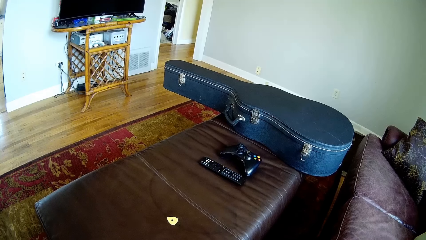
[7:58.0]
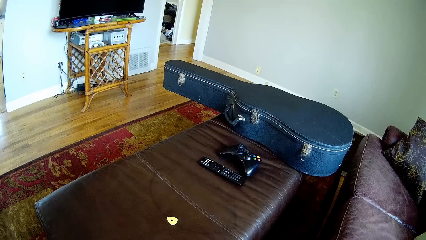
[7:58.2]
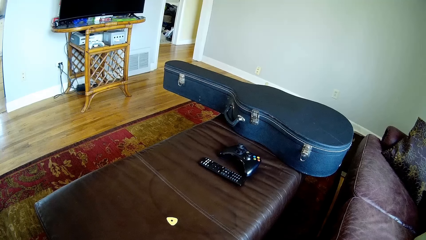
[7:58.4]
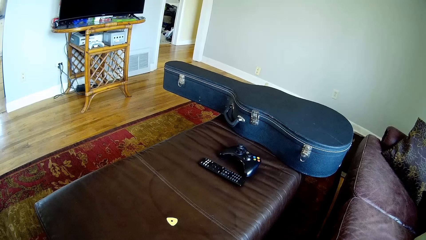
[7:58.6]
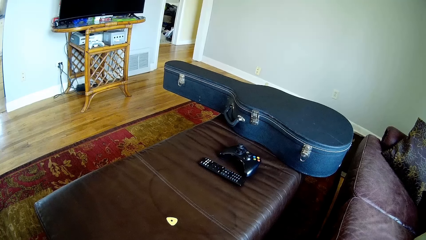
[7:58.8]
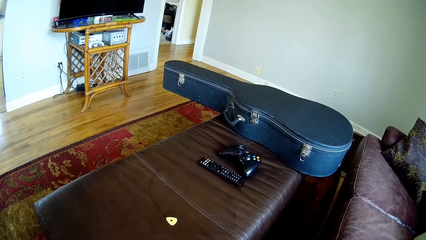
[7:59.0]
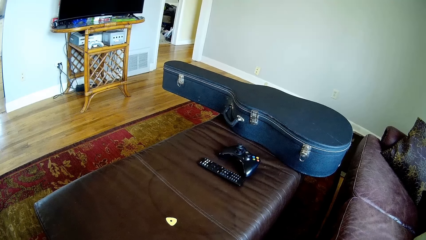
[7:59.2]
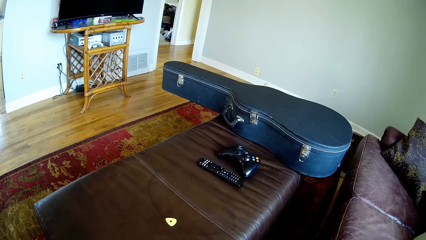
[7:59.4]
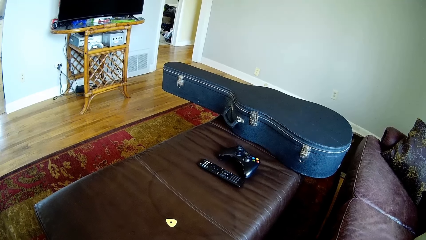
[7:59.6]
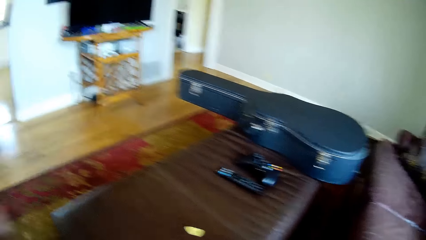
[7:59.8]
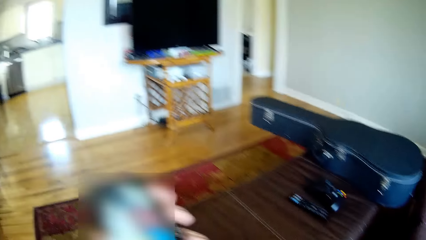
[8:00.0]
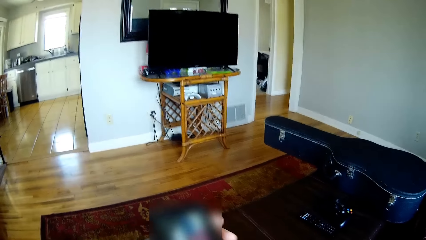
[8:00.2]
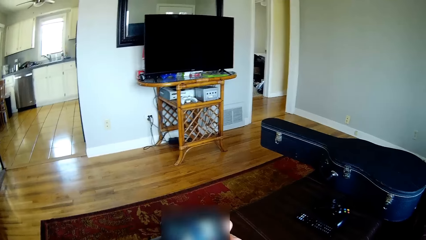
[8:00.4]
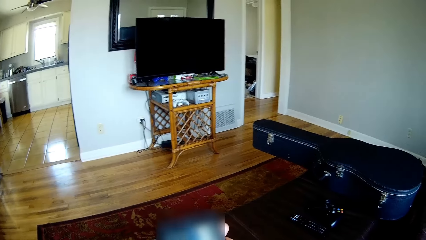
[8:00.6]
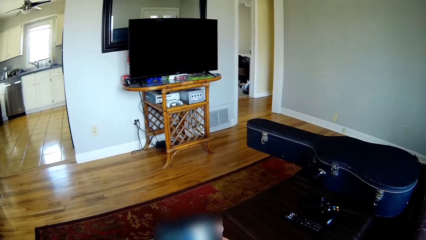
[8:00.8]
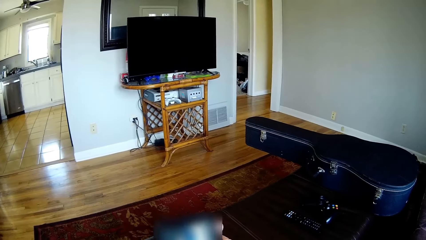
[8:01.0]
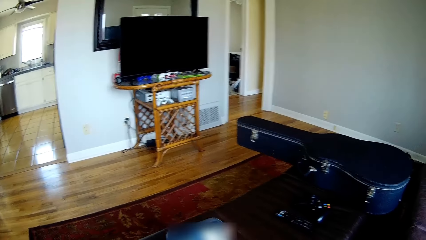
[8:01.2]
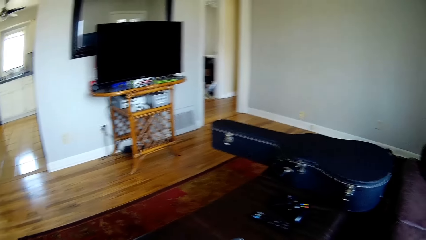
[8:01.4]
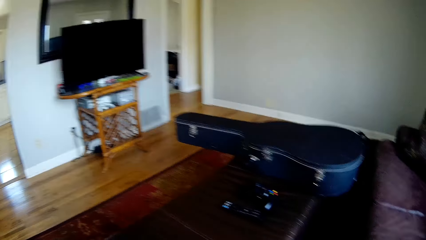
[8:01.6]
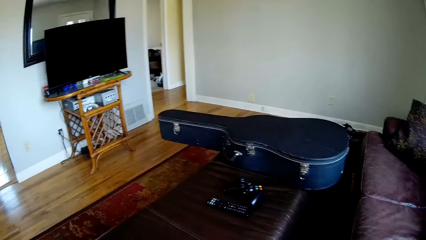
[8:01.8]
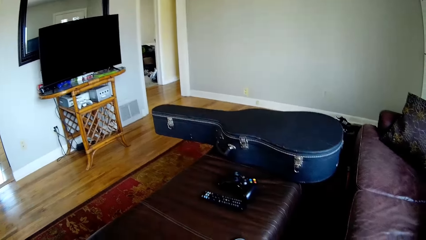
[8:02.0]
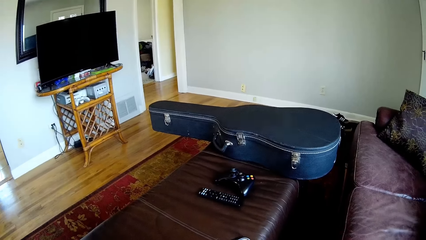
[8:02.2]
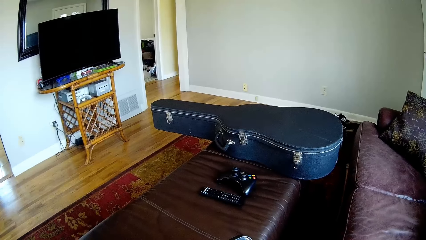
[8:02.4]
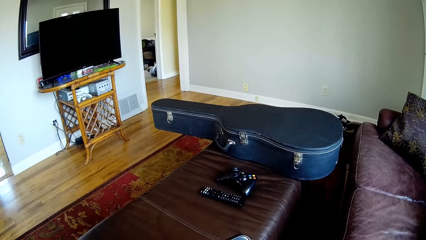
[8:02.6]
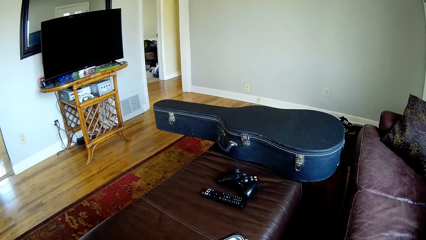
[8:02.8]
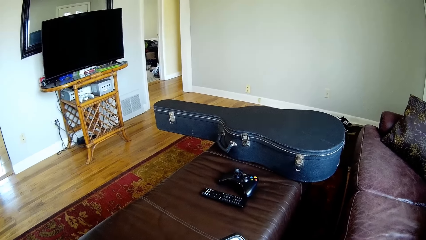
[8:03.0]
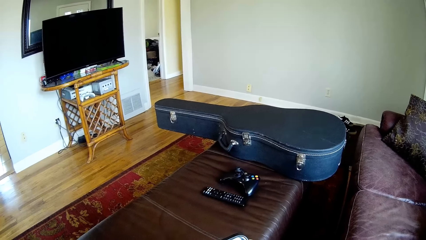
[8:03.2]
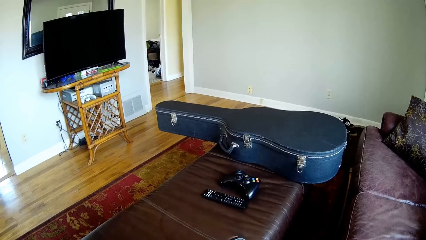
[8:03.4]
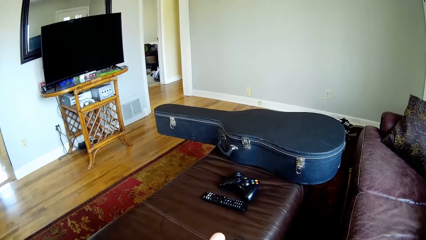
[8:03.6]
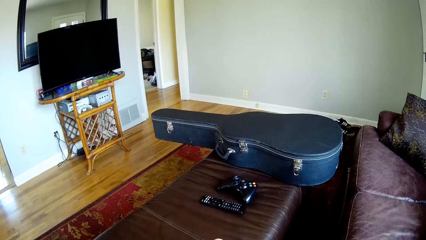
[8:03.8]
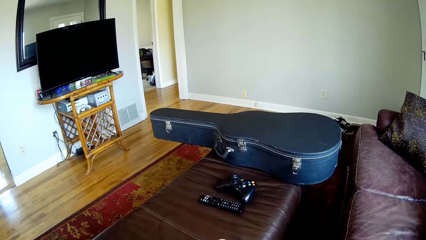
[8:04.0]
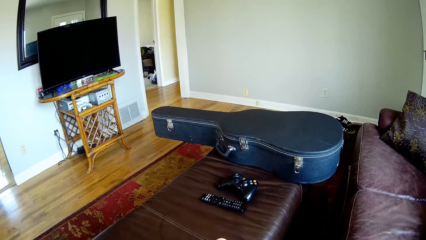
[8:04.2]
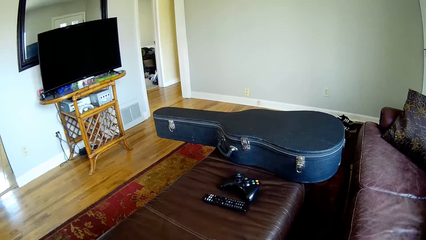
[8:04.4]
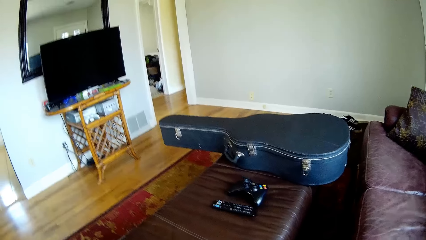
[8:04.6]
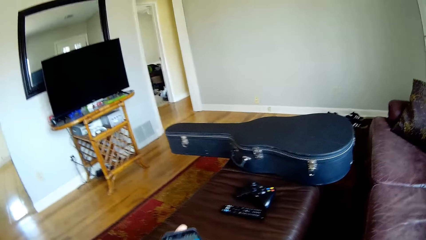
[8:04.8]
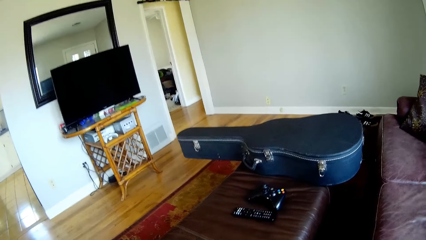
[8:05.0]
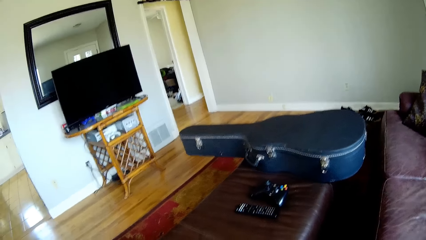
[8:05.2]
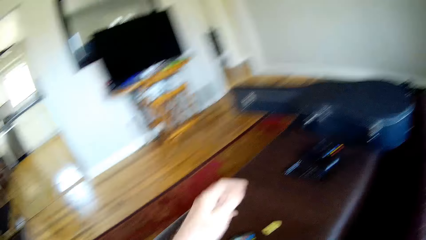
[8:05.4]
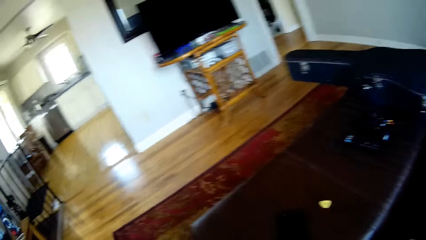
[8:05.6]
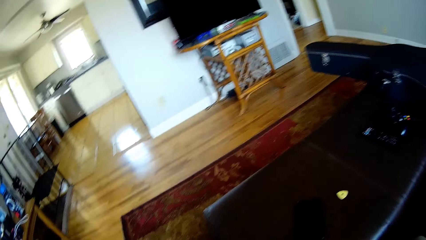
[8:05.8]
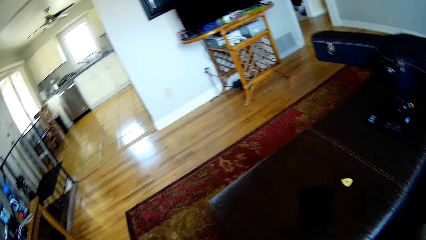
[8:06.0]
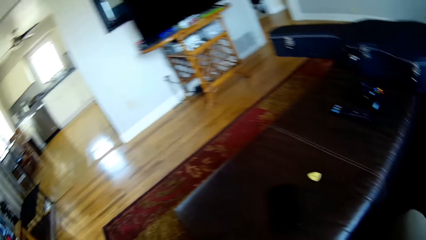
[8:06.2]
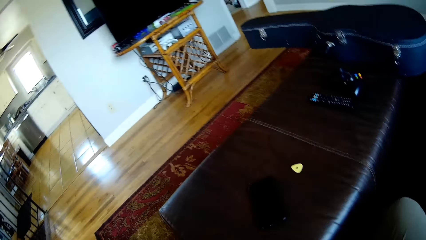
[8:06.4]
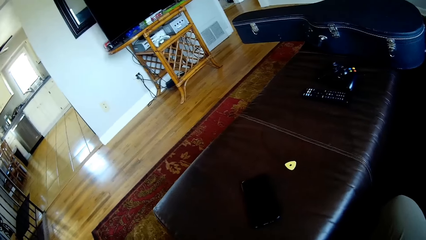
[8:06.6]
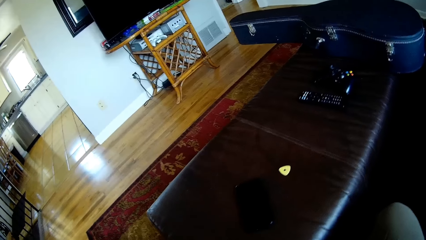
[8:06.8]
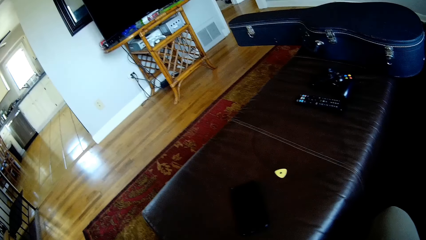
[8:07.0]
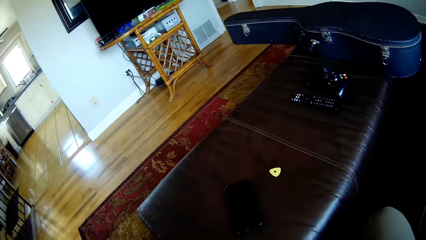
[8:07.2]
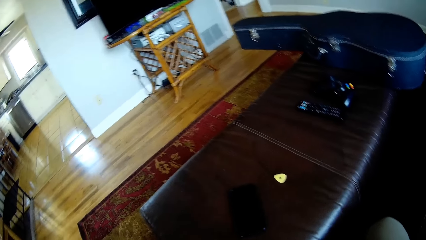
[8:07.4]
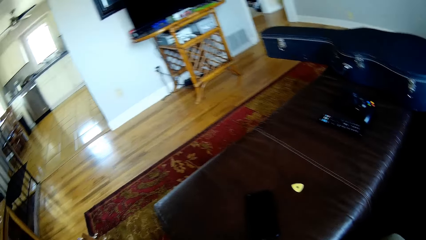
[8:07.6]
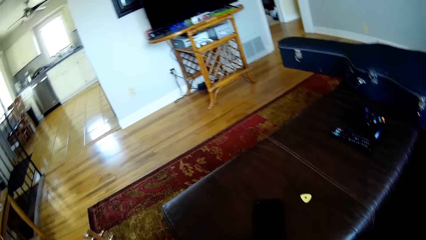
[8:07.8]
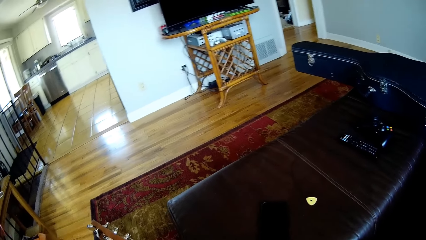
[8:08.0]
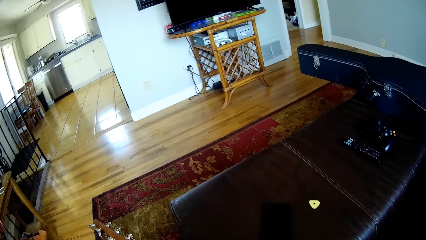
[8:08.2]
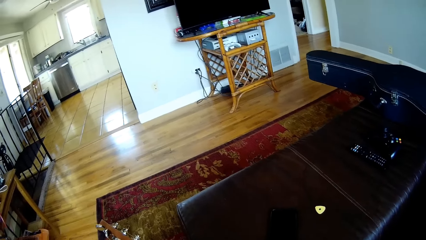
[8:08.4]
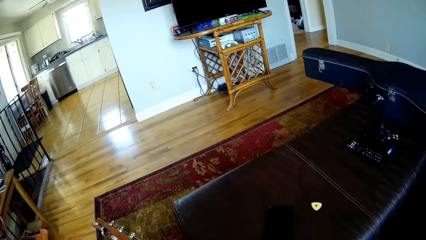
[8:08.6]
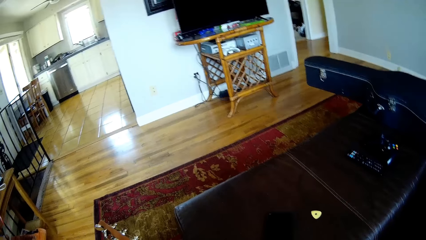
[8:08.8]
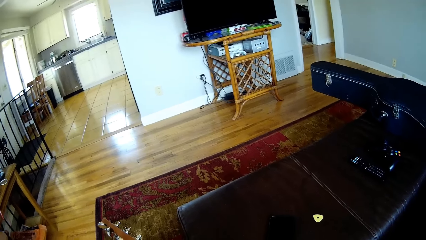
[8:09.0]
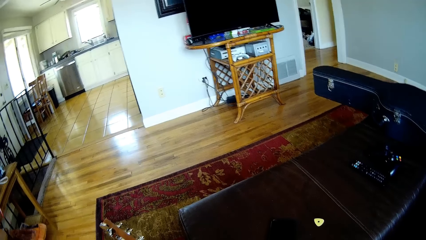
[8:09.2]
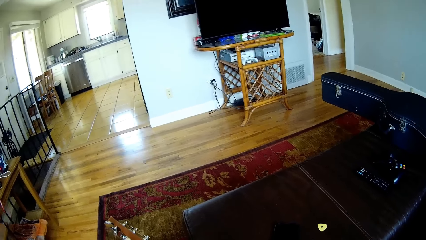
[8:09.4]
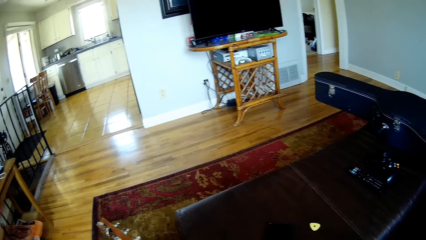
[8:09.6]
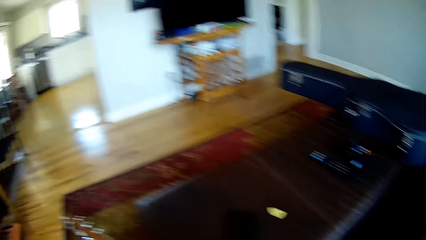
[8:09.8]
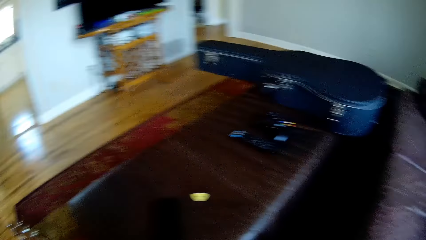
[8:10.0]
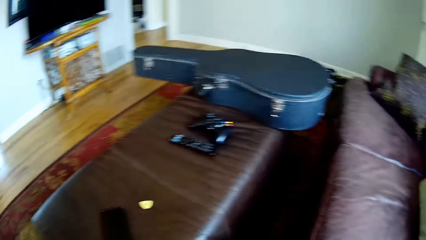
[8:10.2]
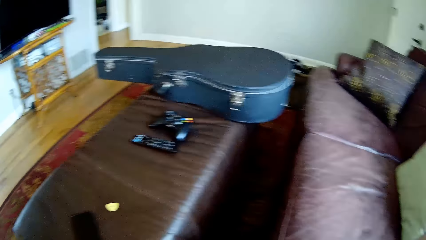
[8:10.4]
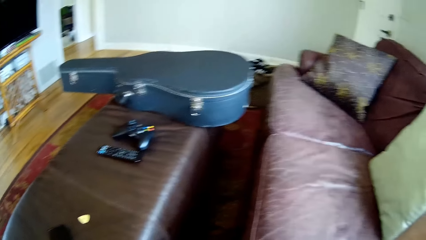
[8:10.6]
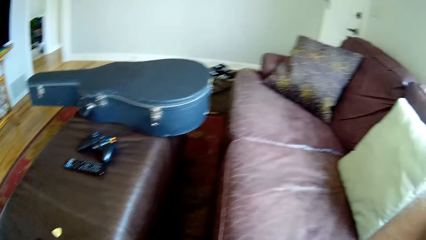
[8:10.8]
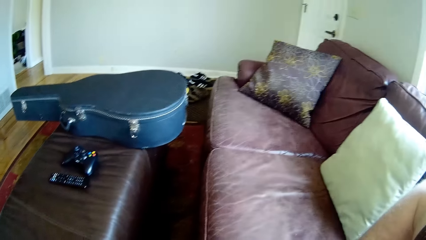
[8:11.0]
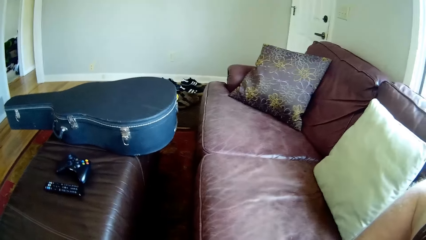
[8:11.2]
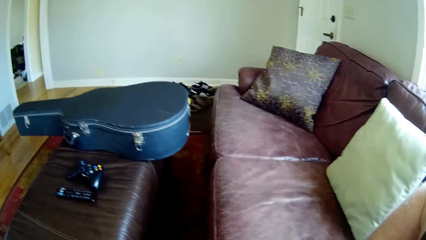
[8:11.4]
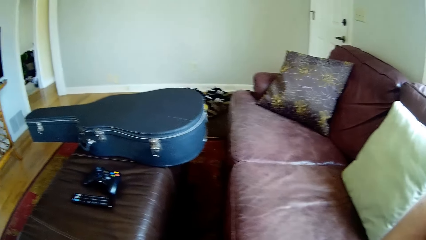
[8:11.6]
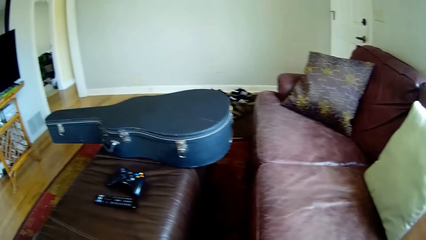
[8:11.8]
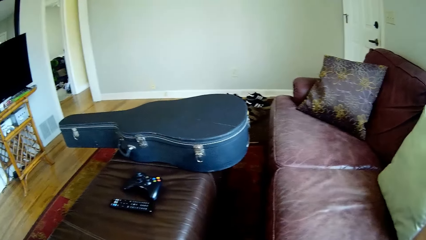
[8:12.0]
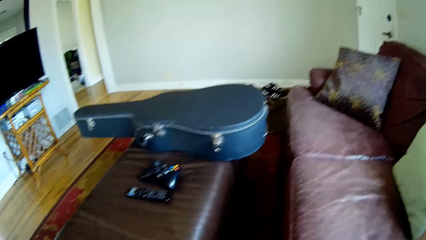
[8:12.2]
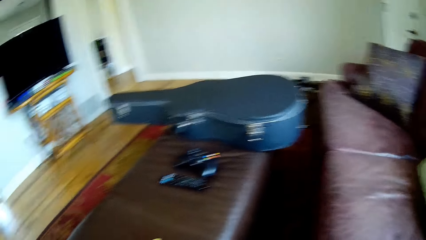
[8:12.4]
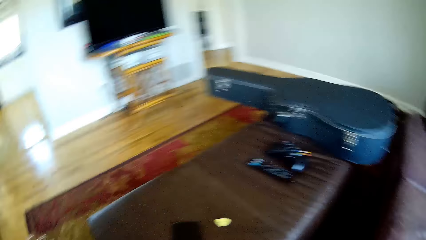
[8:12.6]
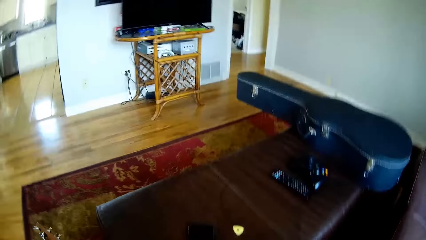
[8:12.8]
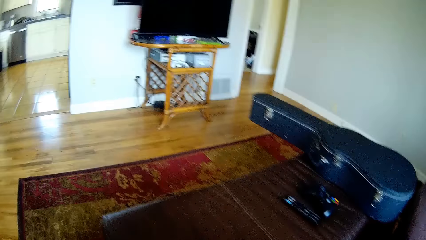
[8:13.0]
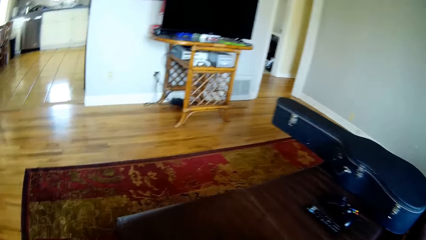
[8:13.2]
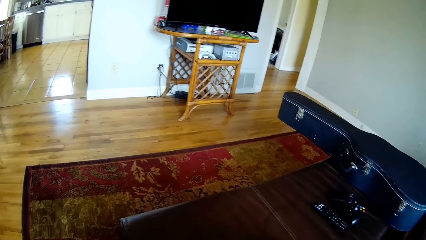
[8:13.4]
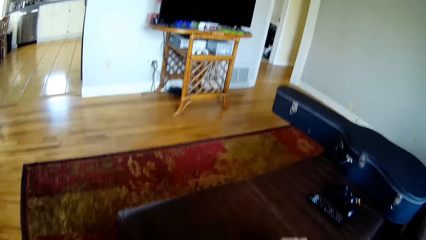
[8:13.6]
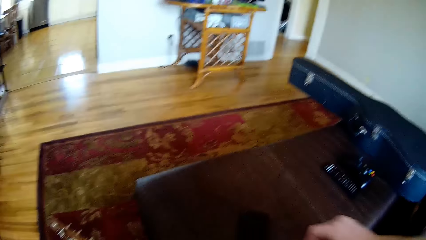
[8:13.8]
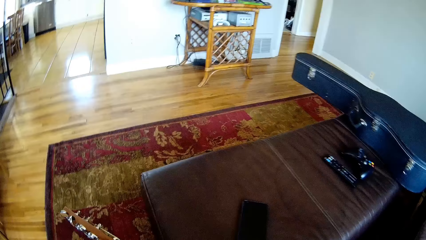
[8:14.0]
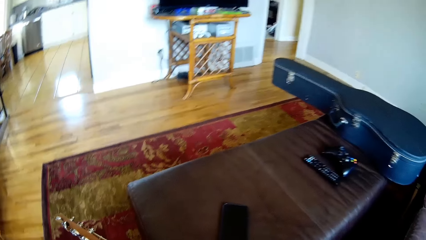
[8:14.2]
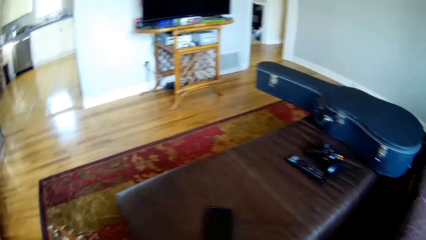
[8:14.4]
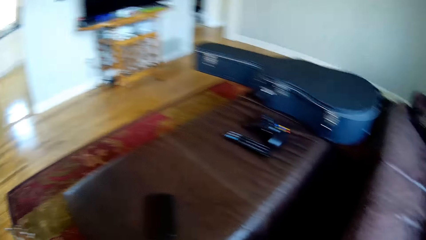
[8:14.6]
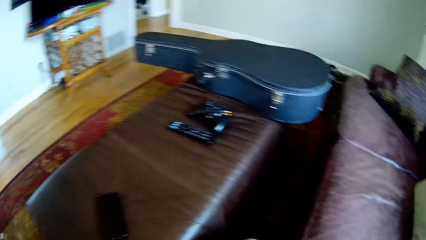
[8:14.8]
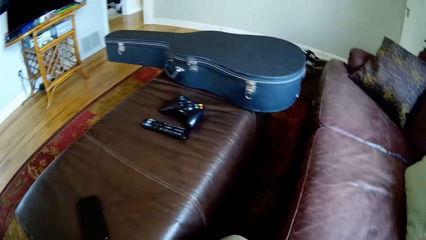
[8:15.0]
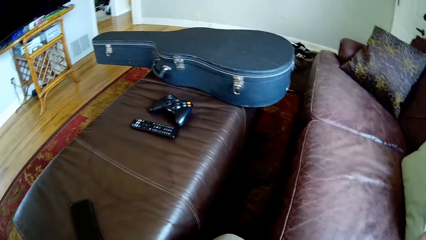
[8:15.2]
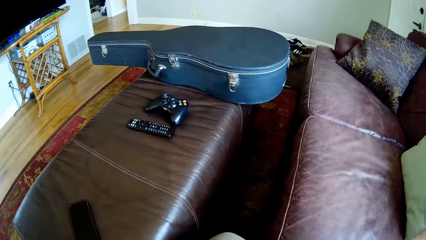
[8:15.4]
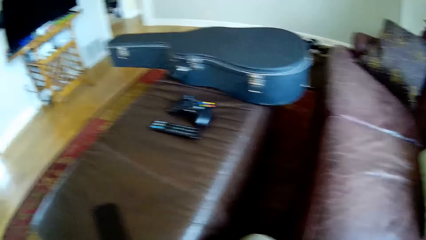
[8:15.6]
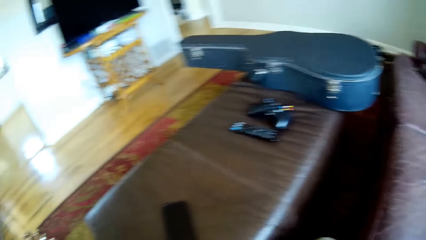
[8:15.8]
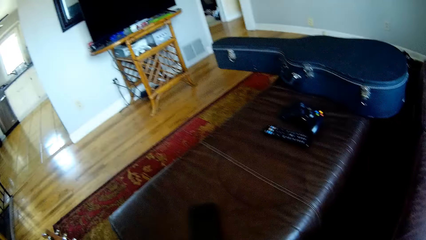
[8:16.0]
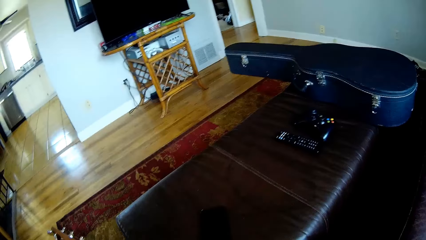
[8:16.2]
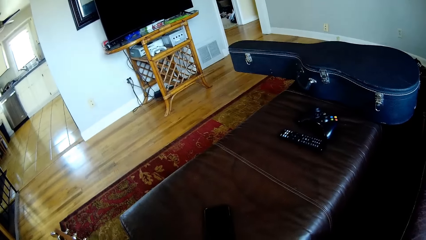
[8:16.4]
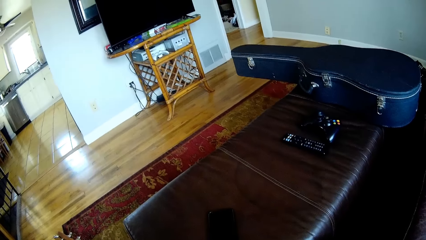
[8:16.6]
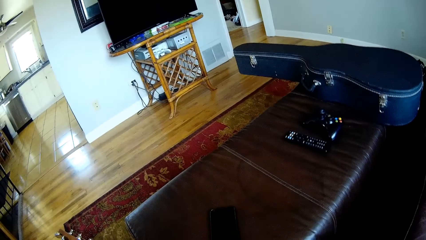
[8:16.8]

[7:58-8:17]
The camera wearer checks his phone. He drops the phone in his left hand on the table. He looks around the house. He picks up a guitar pick on the table with his right hand. He looks around the house.
